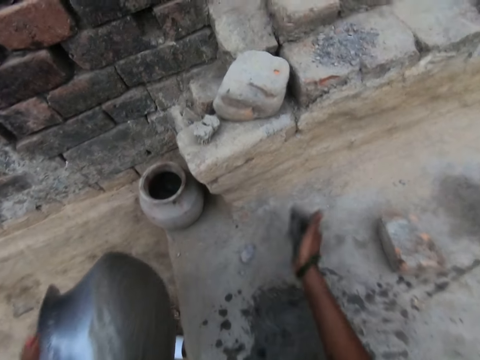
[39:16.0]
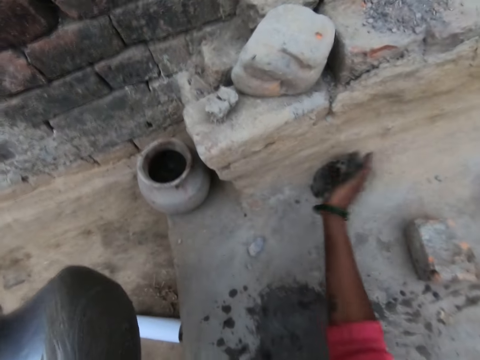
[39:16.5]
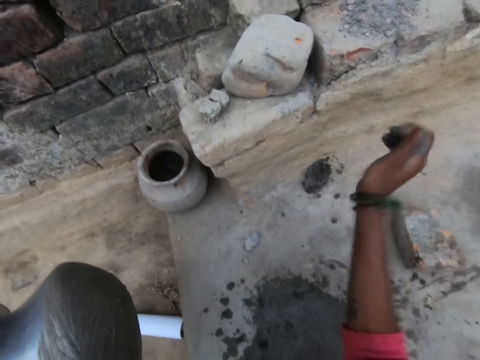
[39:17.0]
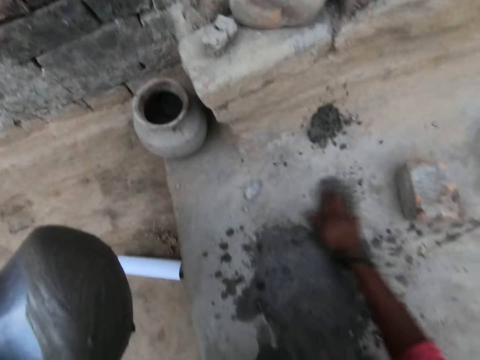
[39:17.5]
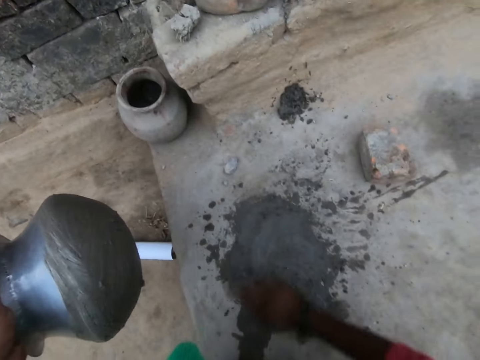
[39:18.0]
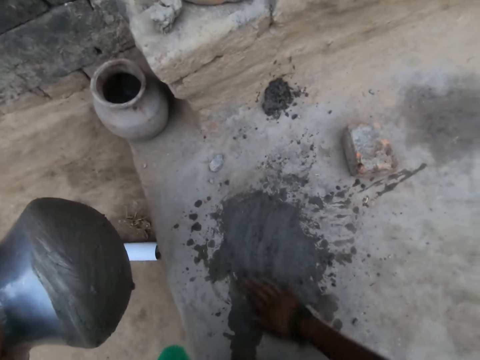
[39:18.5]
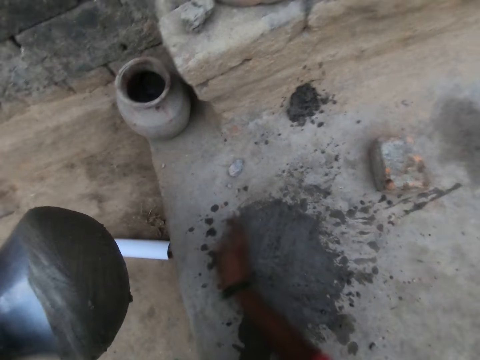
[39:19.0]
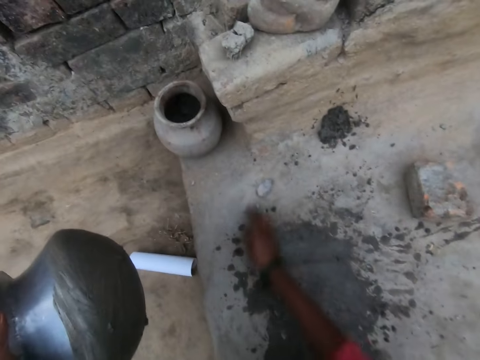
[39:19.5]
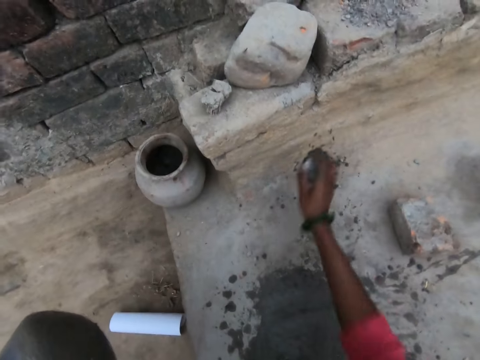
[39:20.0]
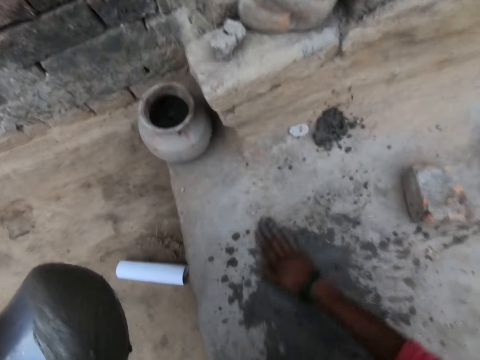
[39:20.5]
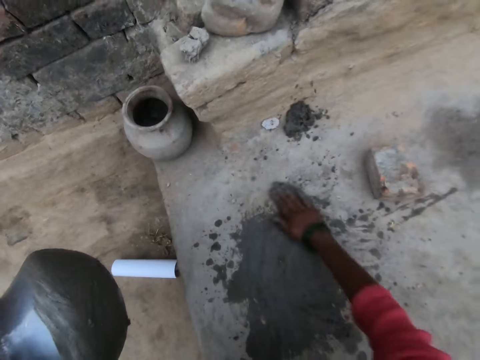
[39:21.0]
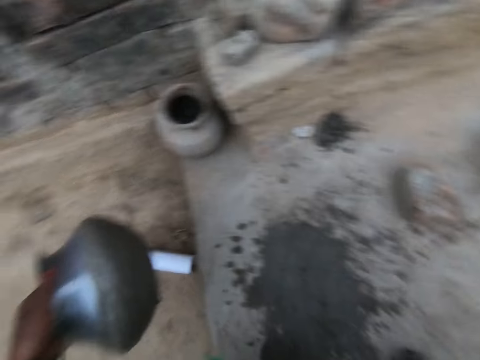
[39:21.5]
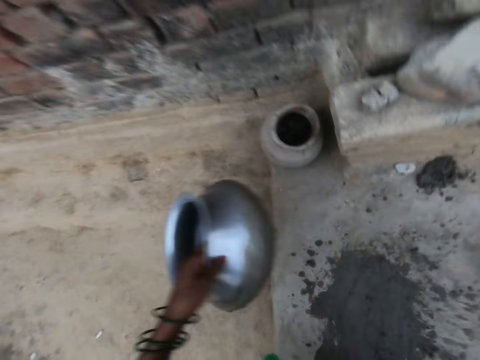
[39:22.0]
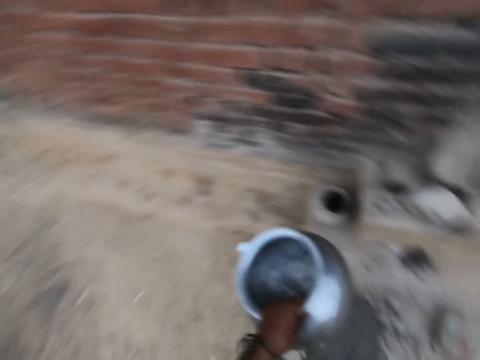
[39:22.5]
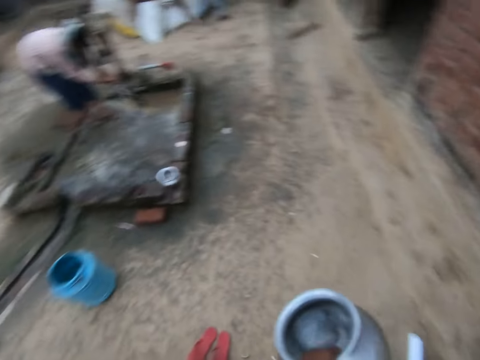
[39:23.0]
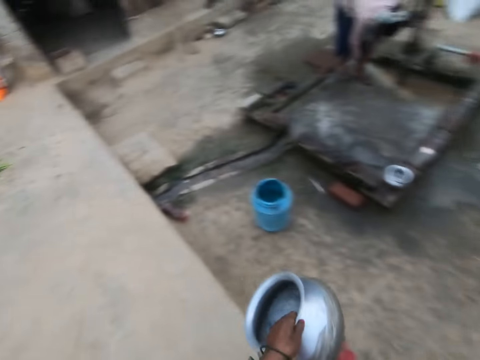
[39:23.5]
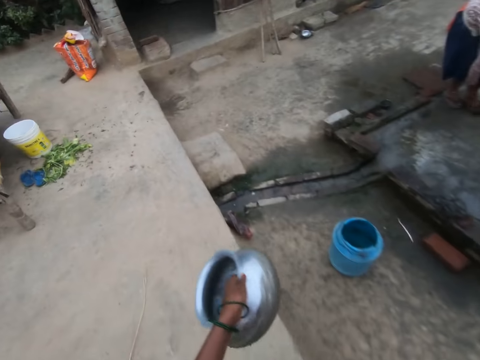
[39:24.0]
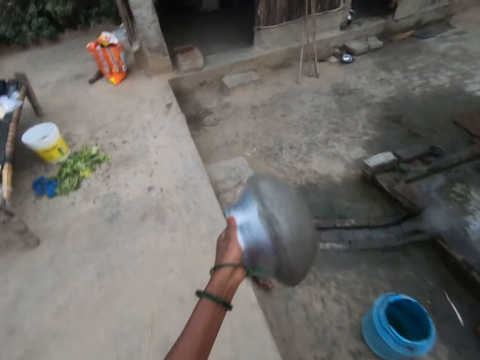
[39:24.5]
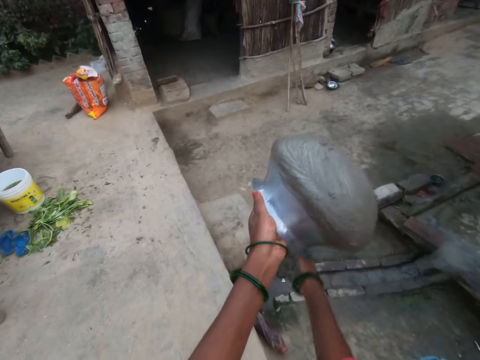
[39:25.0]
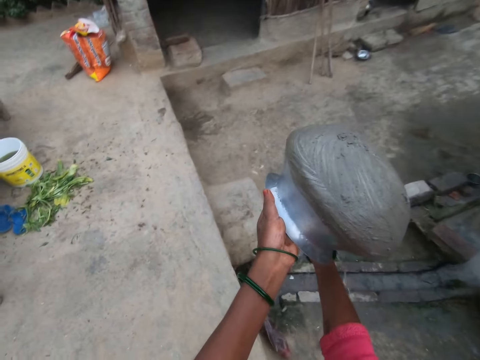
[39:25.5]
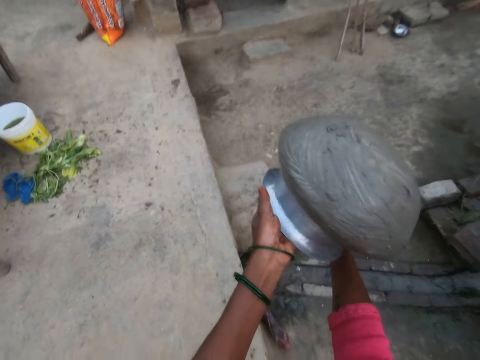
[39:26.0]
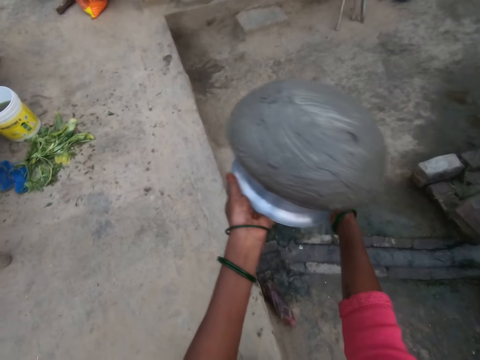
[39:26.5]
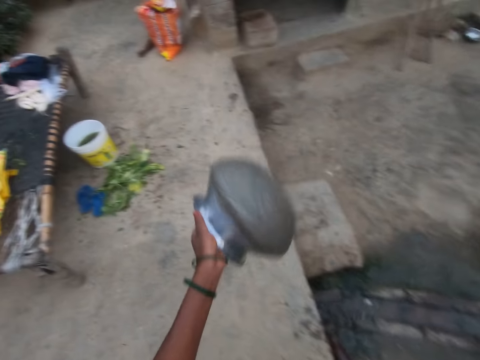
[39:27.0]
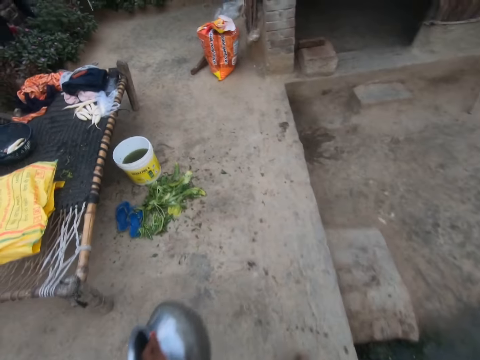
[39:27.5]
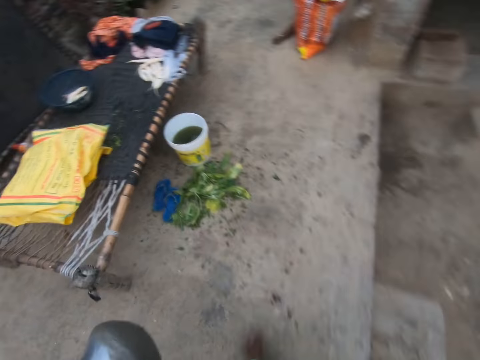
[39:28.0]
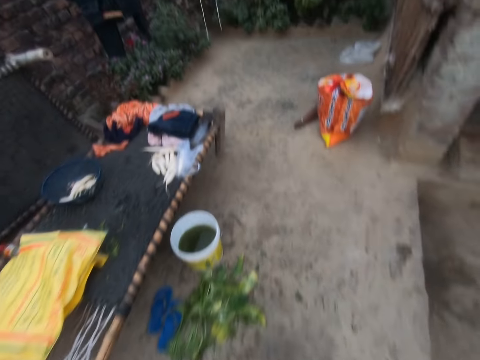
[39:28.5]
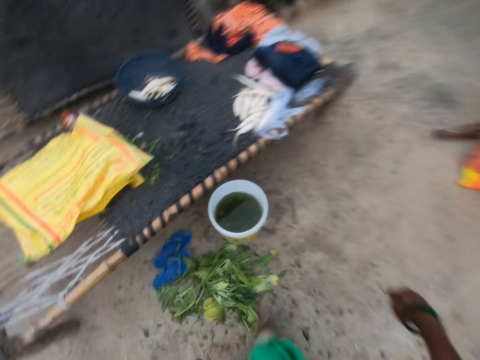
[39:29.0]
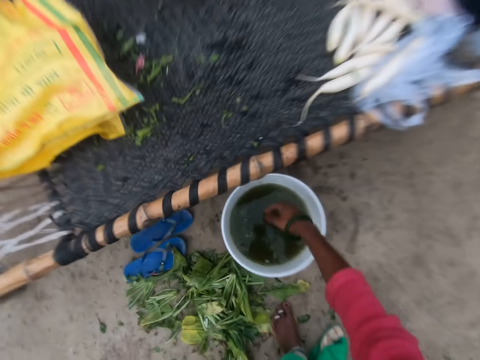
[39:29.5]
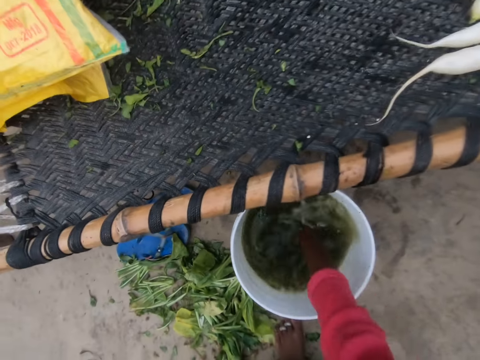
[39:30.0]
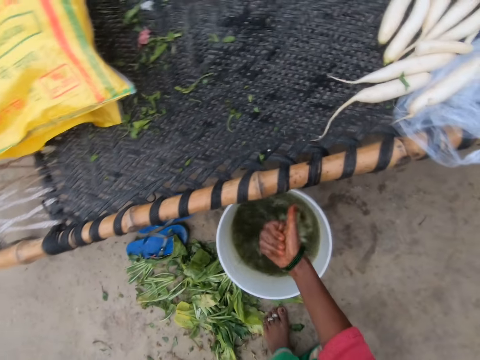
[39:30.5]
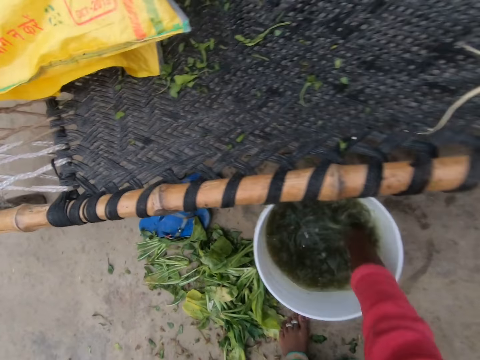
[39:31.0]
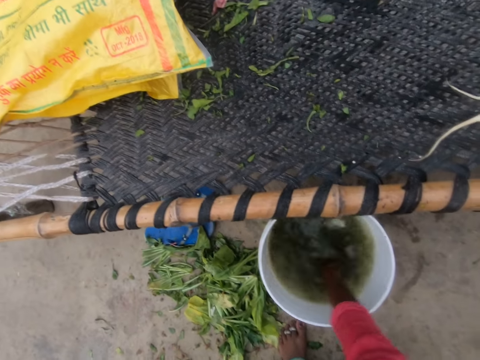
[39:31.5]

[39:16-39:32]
The camera wearer picks up some mixture from the ground. She puts the mixture to the side of the blocks. She splashes some of the mixture off her hand. She uses her hand to wipe the mixture off the floor. She picks up a stone. She throws the stone towards the mixture. She collects the mixture together. She uses her hand to rub on the mixture. She stands upright. She walks around the compound. She washes her hand with water in the pot. She converses with a man. The camera wearer pours water from the pot on her right hand. She walks around the compound. She dips her hand in a bucket of water. She washes her hand in the bucket of water.

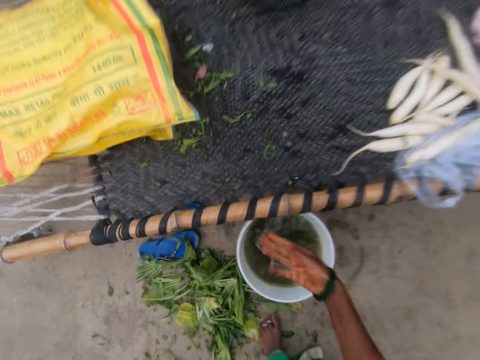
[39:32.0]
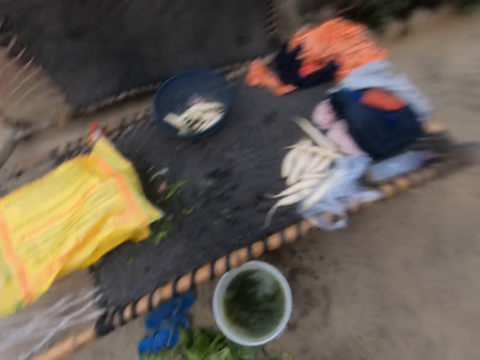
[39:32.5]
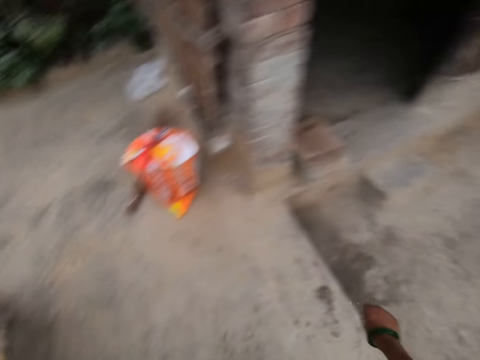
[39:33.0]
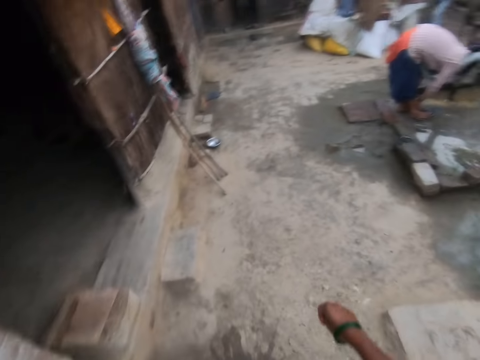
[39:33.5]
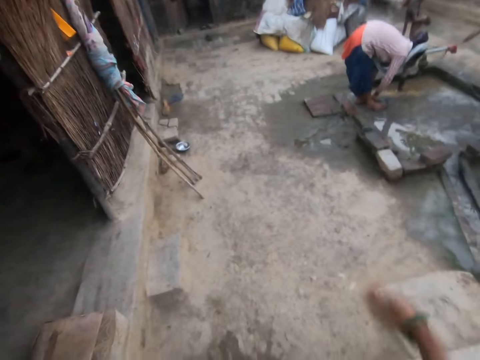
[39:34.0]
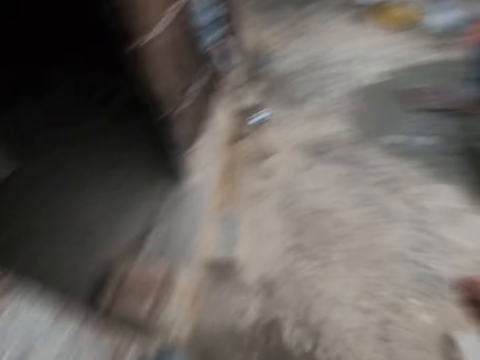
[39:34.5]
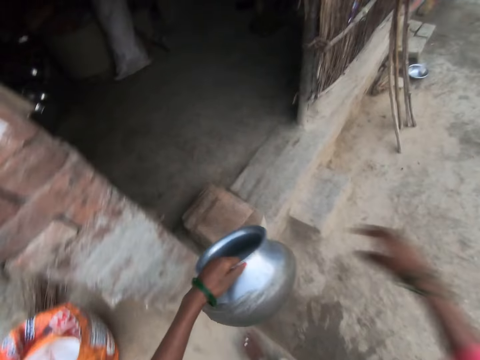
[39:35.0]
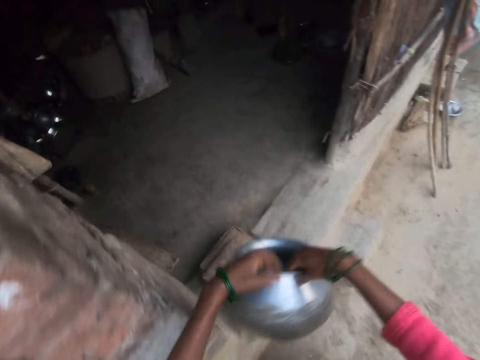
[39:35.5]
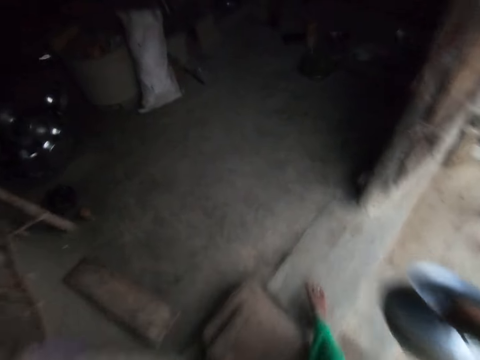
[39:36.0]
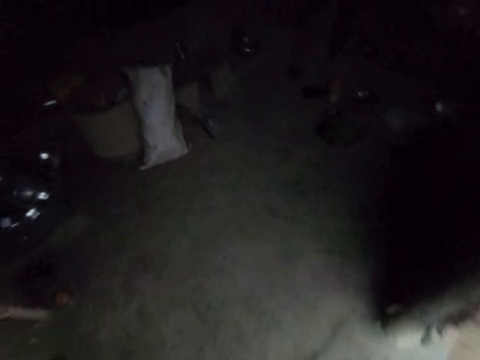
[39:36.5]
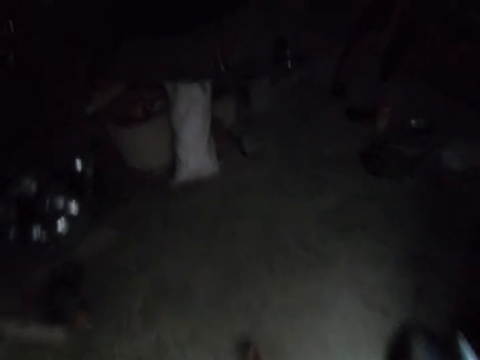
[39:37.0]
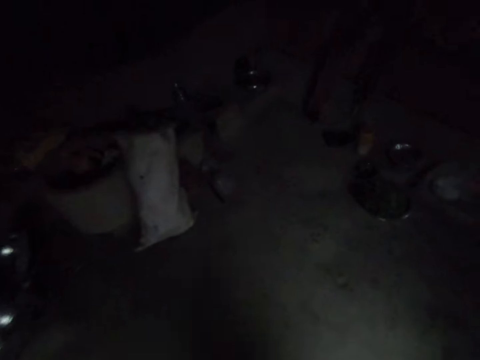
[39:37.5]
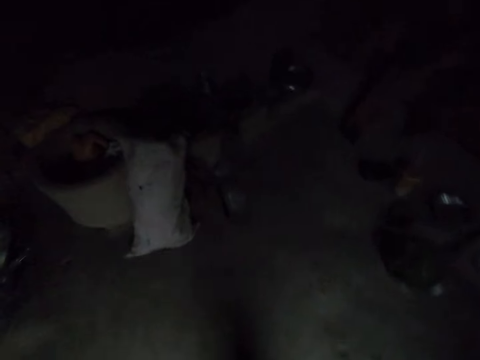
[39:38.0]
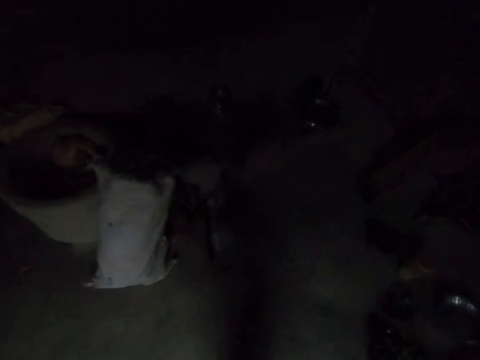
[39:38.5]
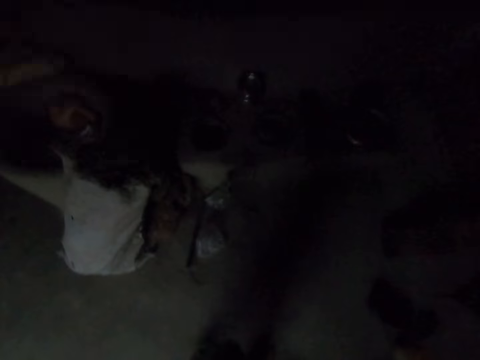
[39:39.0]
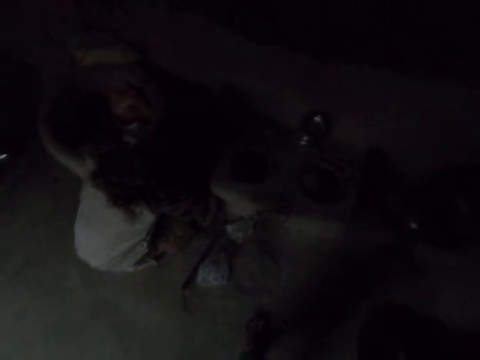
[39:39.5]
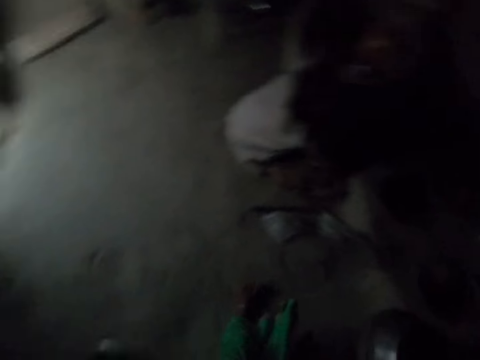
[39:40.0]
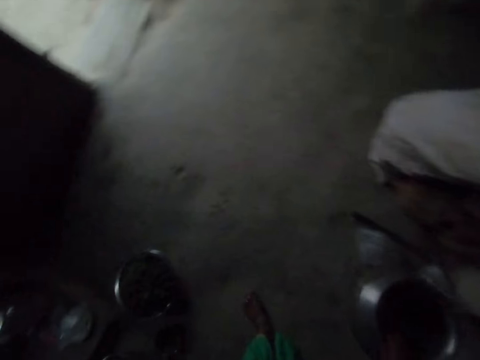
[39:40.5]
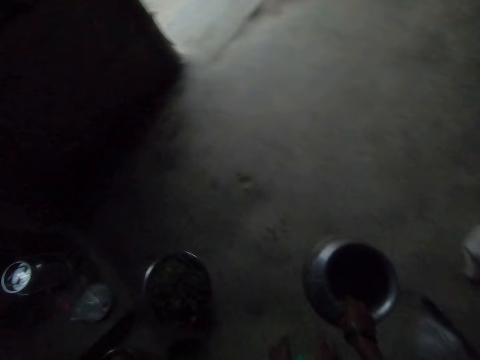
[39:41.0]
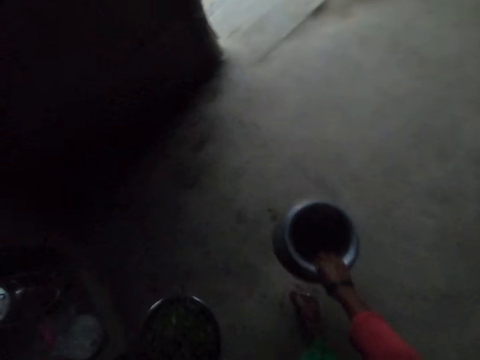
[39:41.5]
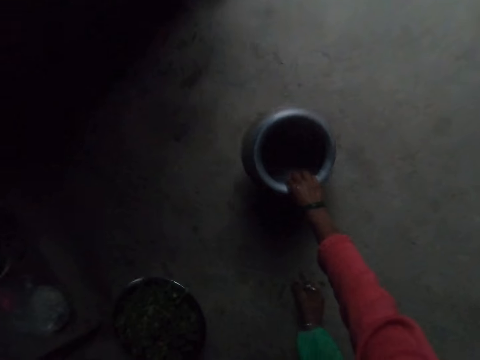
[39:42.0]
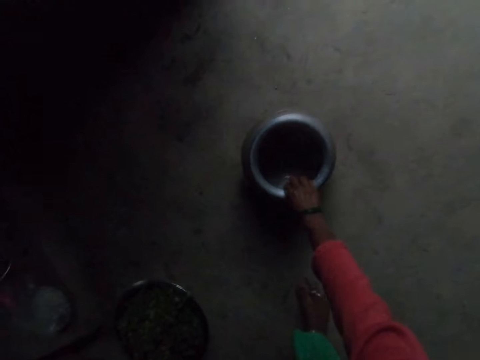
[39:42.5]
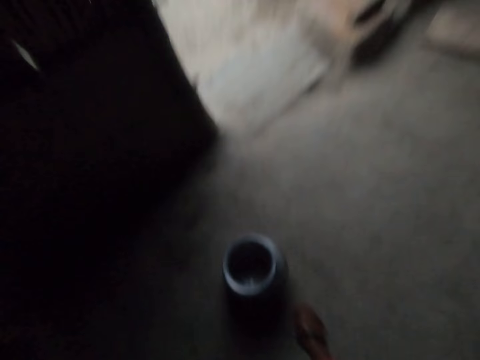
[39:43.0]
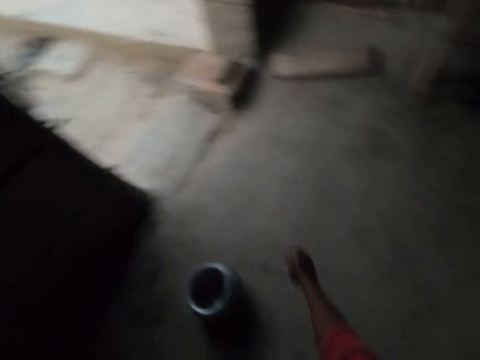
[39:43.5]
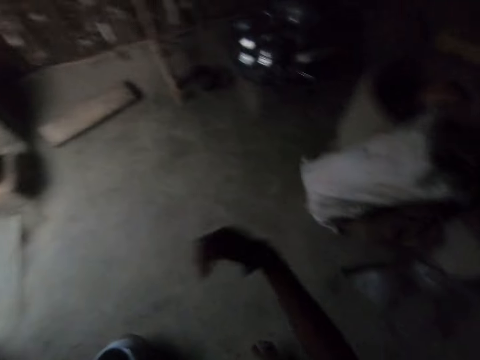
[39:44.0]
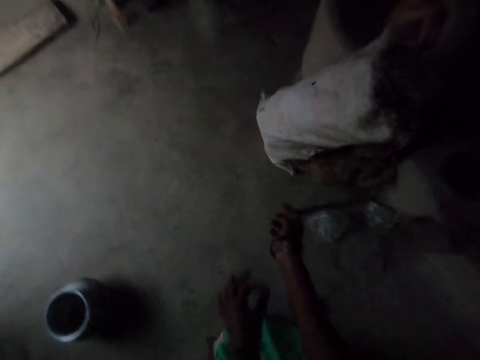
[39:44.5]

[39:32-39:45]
The camera wearer removes her hand from the bucket. She looks around the compound. She converses with a woman. The camera wearer transfers the pot from the left to the right hand. She walks into a dark room. She drops the pot on the floor. She splashes water off her right hand.
